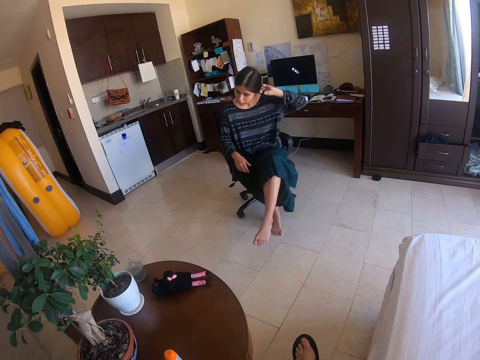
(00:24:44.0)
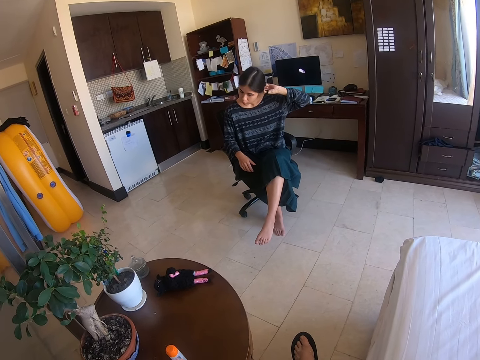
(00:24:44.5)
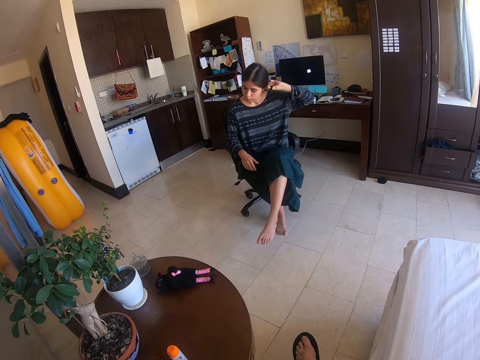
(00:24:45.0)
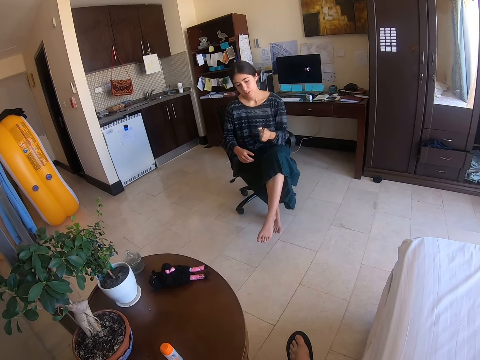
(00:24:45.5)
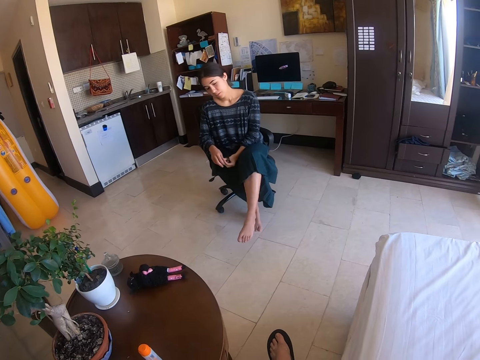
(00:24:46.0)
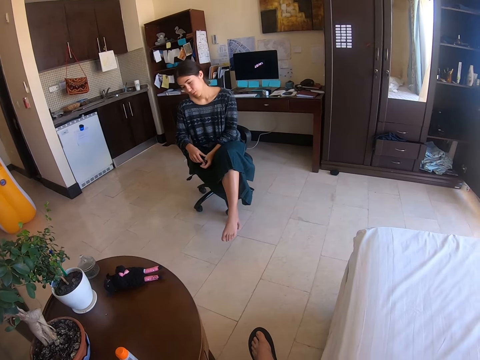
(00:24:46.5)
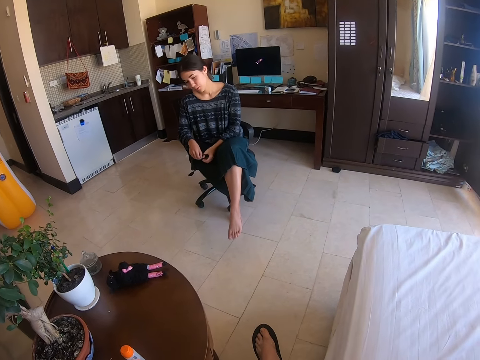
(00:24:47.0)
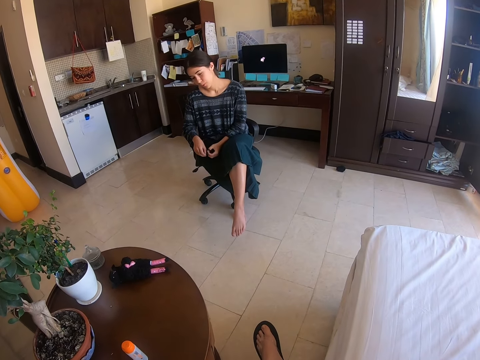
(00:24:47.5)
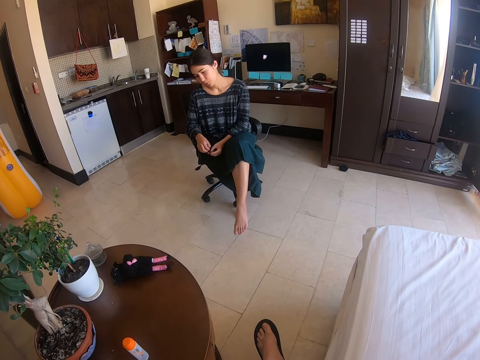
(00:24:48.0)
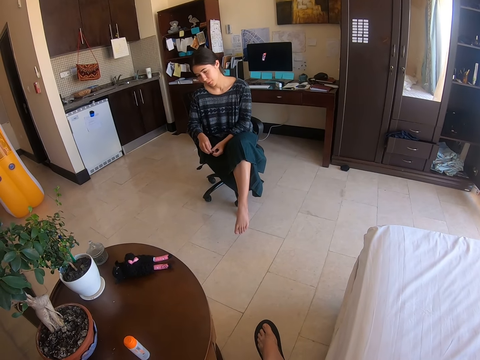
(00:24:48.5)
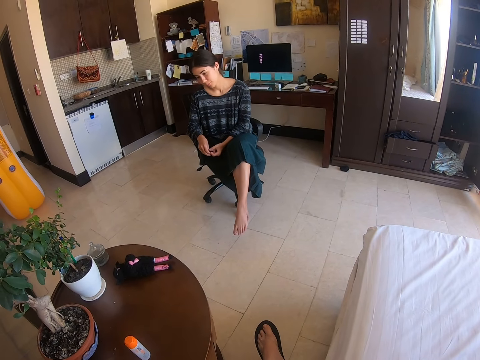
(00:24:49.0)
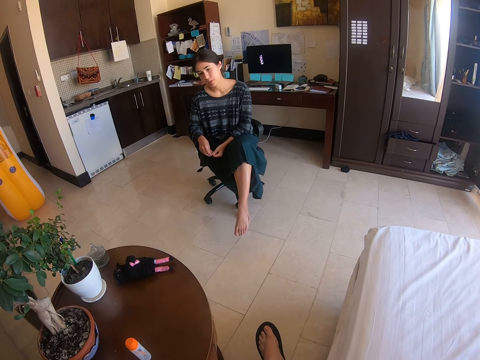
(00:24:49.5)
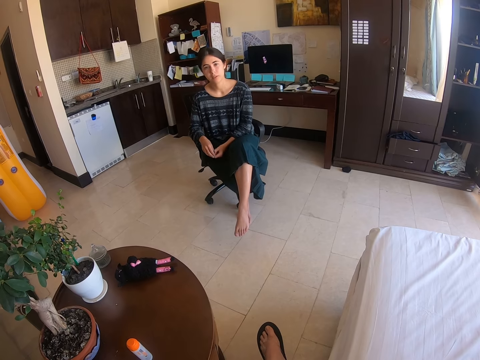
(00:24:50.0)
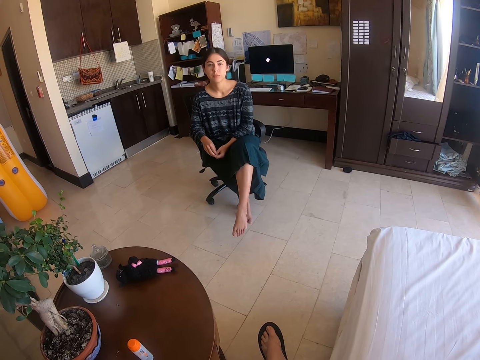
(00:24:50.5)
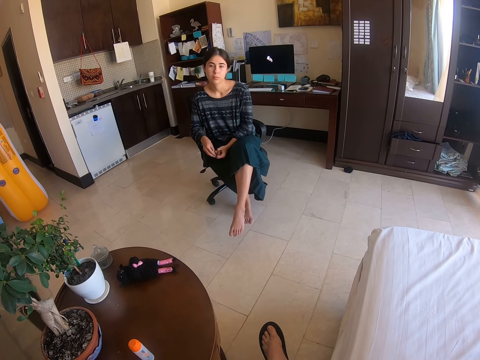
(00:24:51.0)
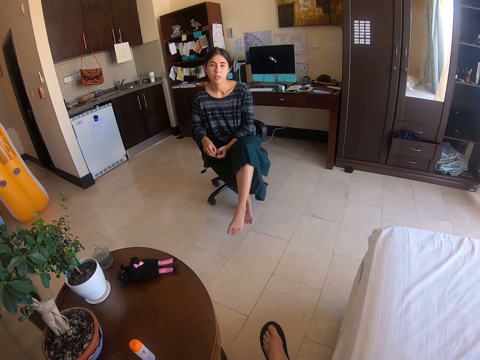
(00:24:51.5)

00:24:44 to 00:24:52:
The camera wearer dialogues with a person.

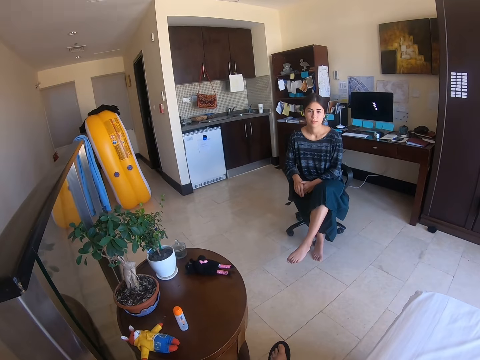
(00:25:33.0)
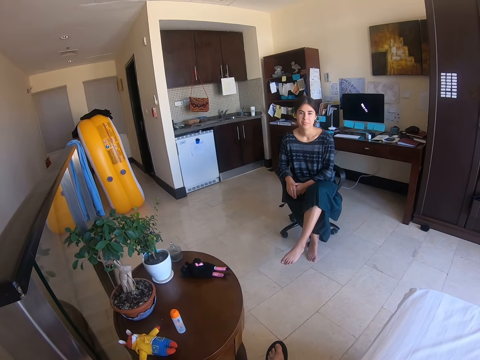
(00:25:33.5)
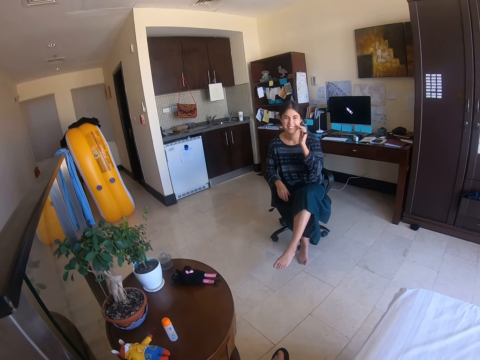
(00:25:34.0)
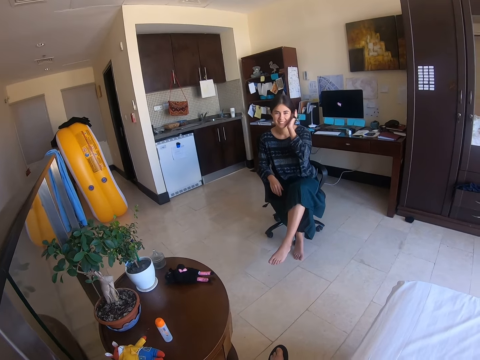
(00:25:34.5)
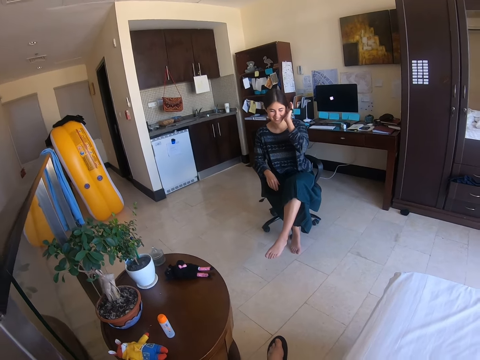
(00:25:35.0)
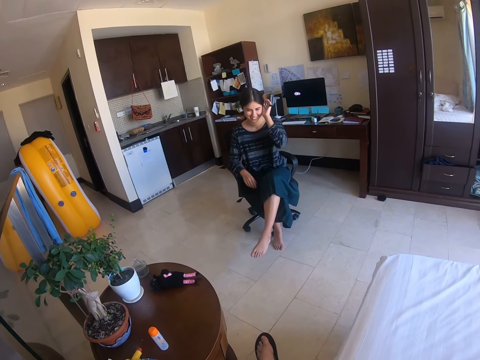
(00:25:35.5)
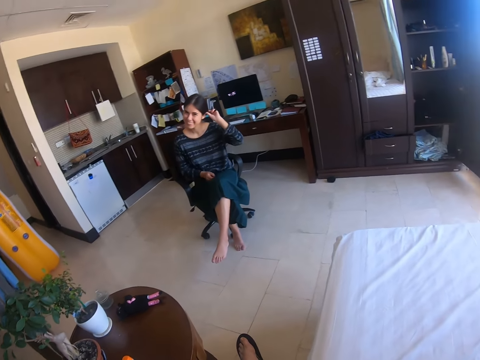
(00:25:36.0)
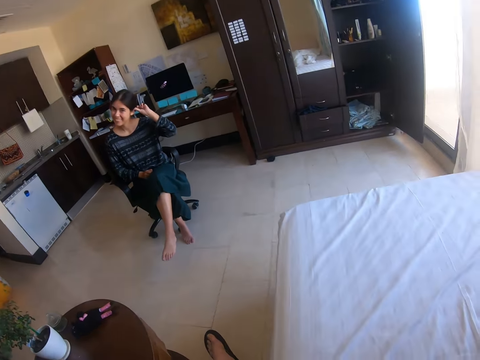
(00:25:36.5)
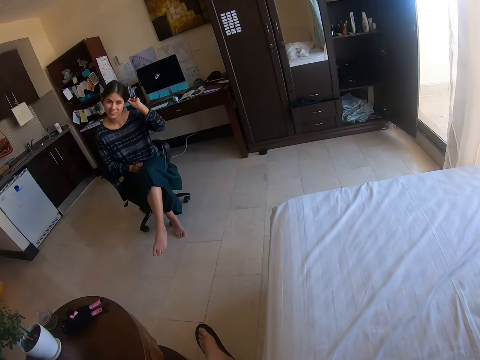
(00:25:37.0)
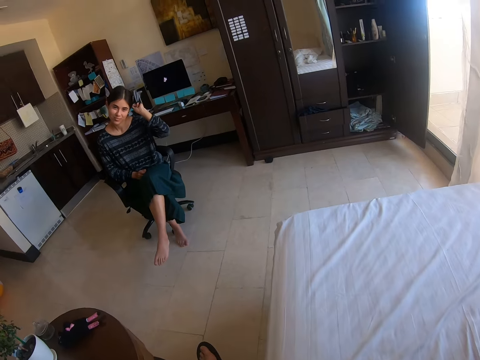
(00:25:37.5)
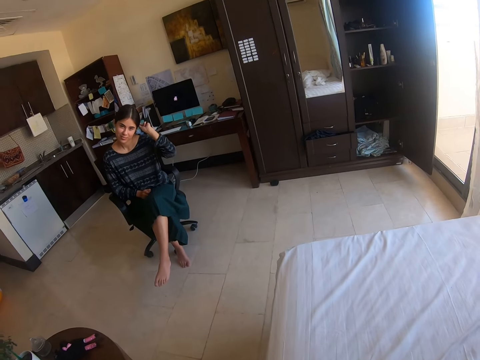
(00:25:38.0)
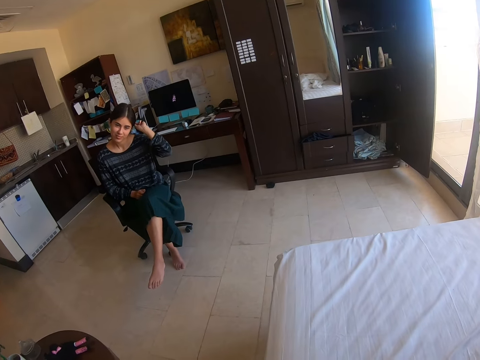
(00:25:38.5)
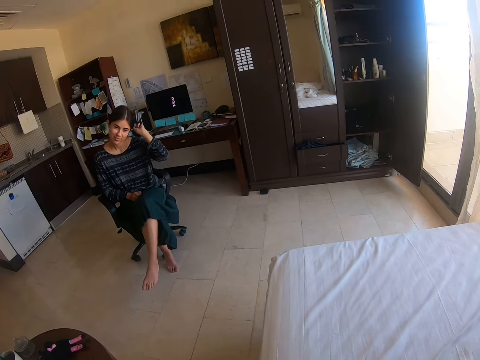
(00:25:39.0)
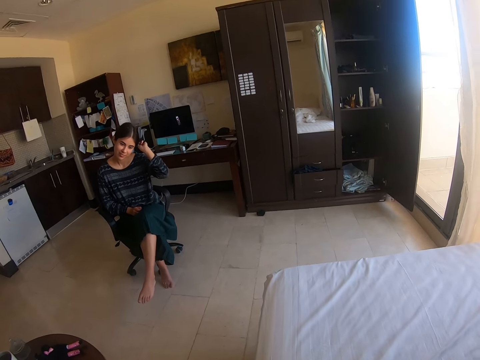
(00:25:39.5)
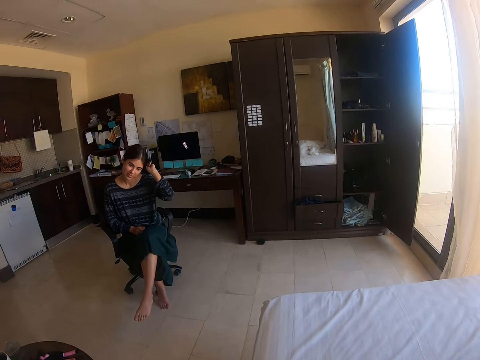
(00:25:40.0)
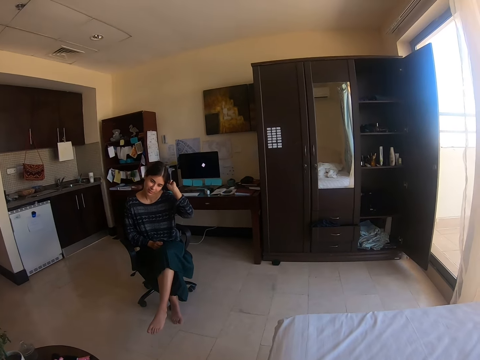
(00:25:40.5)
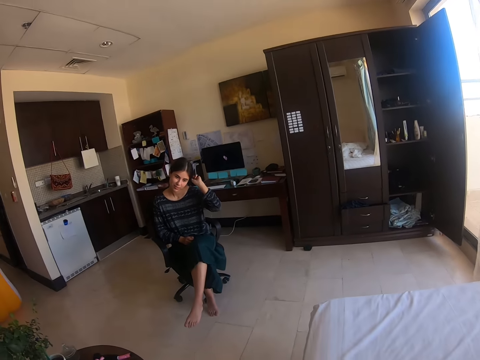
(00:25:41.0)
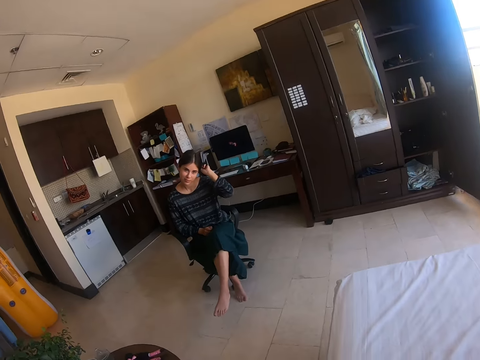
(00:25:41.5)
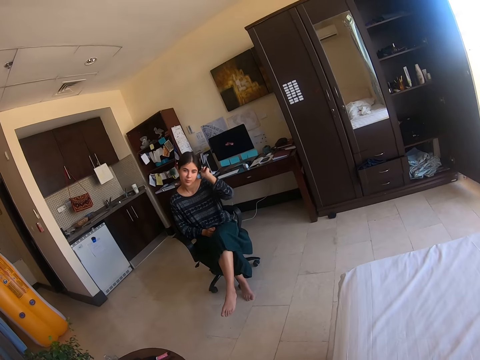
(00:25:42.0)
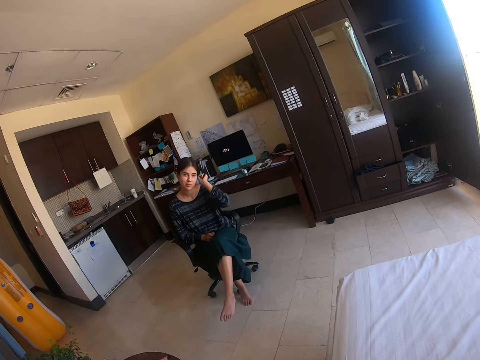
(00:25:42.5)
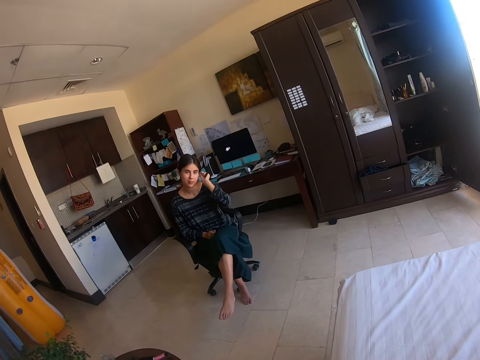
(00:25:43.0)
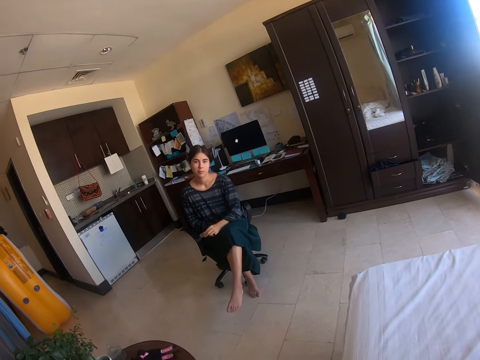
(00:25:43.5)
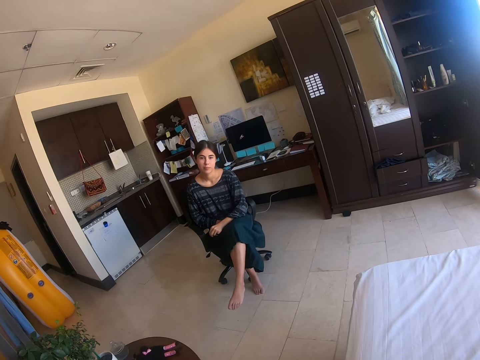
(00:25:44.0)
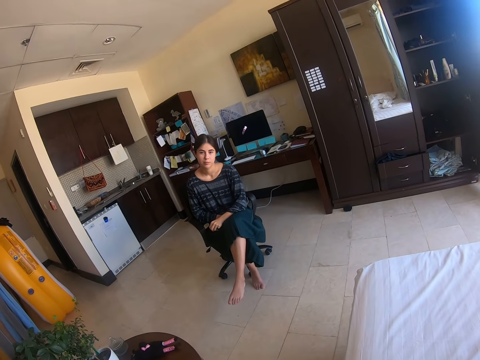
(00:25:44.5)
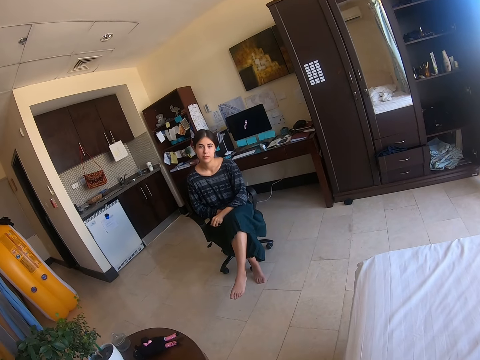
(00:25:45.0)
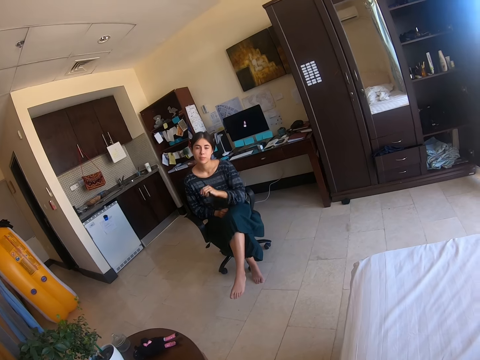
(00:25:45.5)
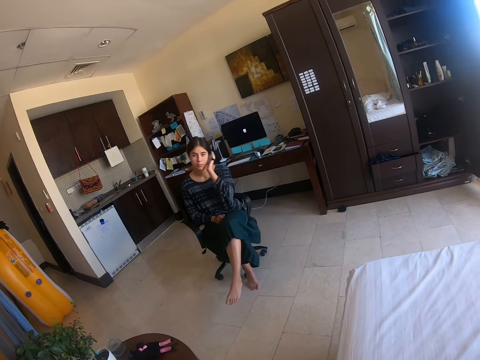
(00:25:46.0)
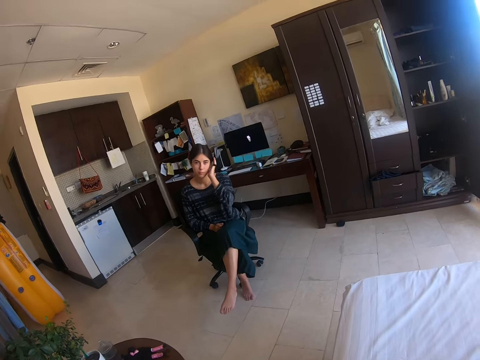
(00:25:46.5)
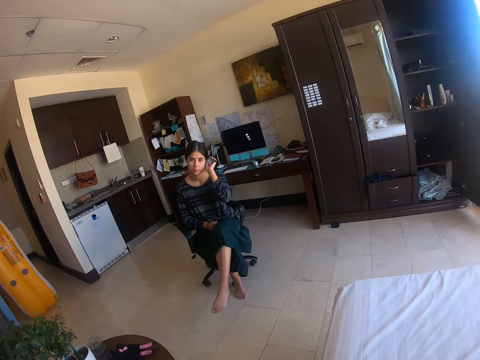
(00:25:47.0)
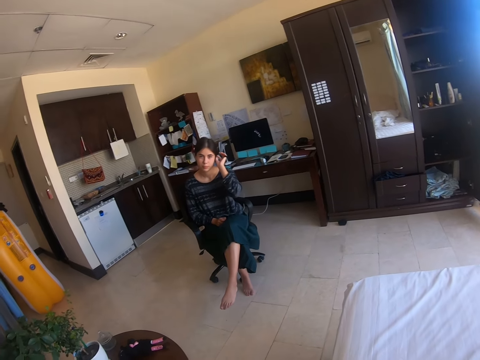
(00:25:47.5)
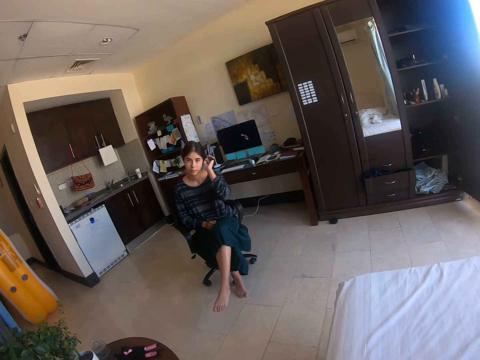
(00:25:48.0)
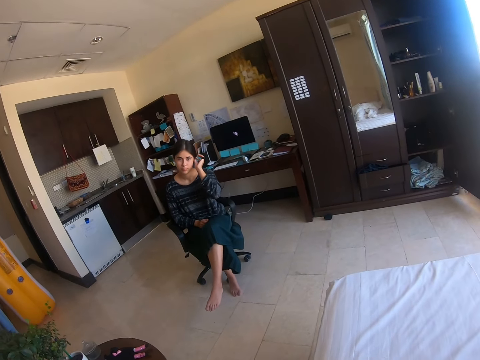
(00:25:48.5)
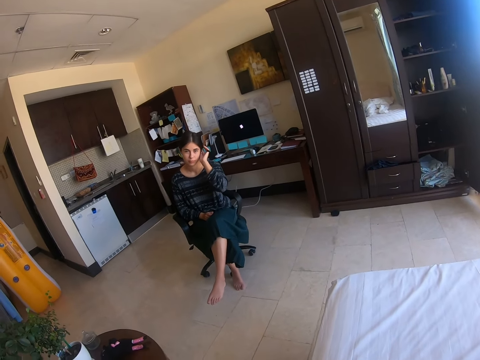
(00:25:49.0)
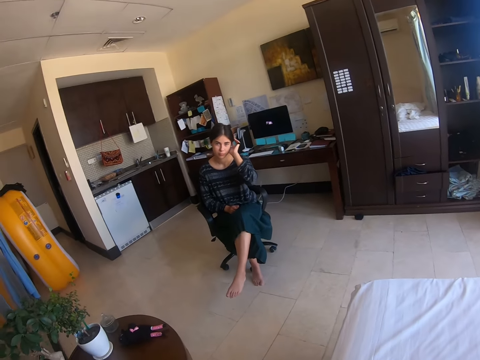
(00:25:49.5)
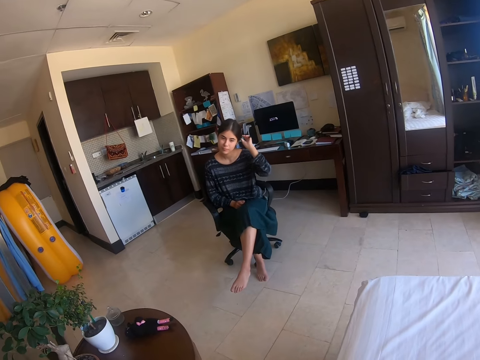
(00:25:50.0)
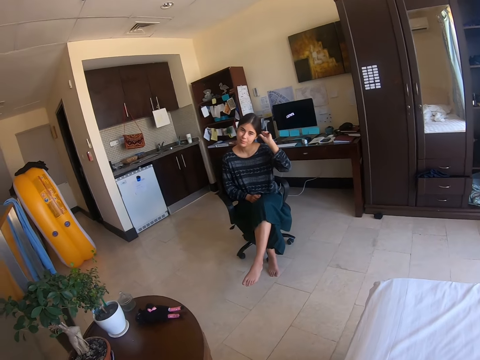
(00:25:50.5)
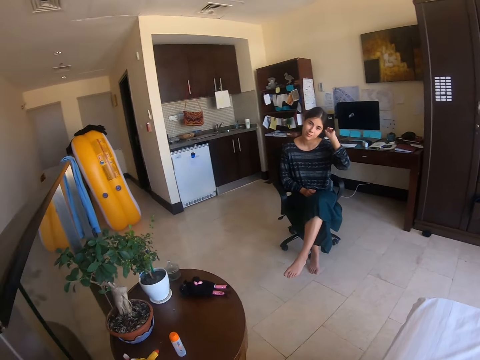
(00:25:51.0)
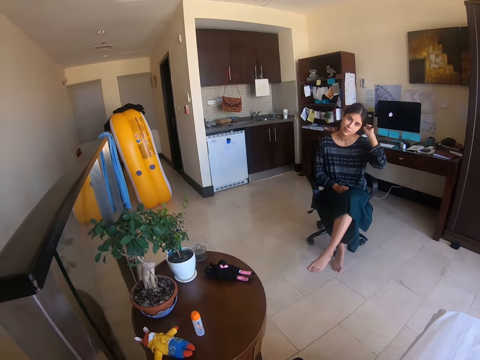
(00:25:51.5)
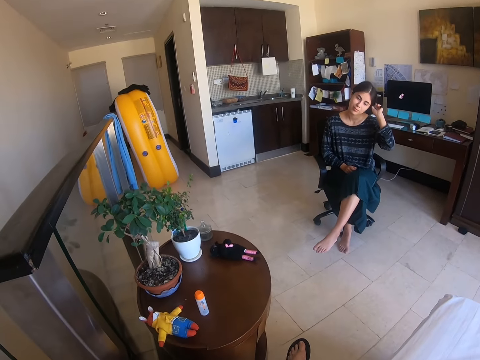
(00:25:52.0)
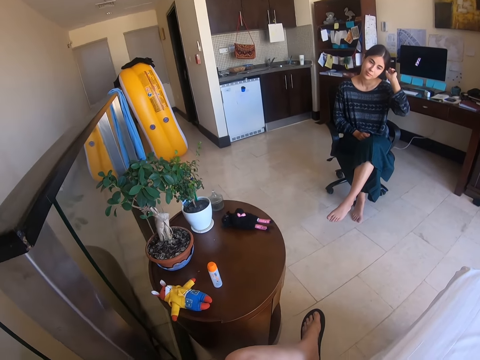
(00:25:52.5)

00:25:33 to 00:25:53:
The camera wearer touches her hair. A woman scratches her ear. The camera wearer talks to the woman. She dialogues with the woman. The woman scratches her ear. The camera wearer touches her hair. She talks to the woman.
